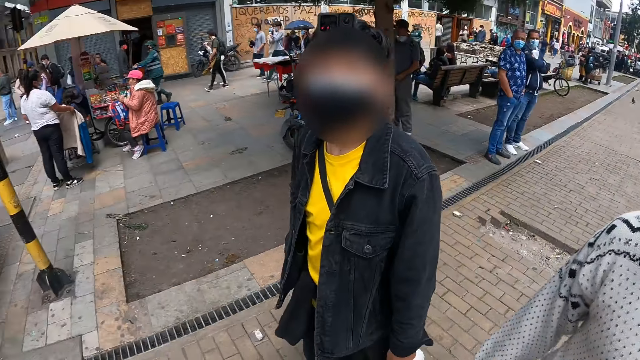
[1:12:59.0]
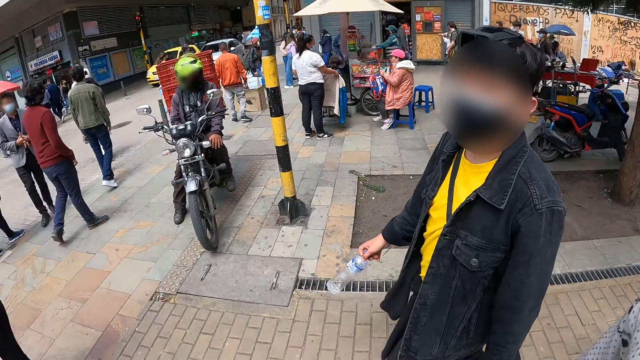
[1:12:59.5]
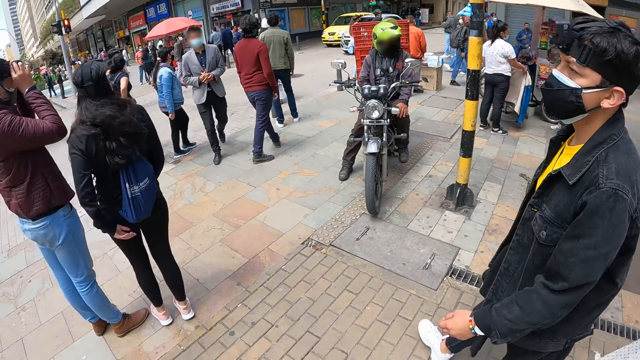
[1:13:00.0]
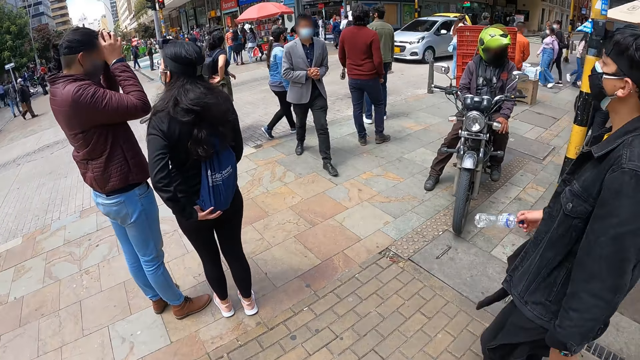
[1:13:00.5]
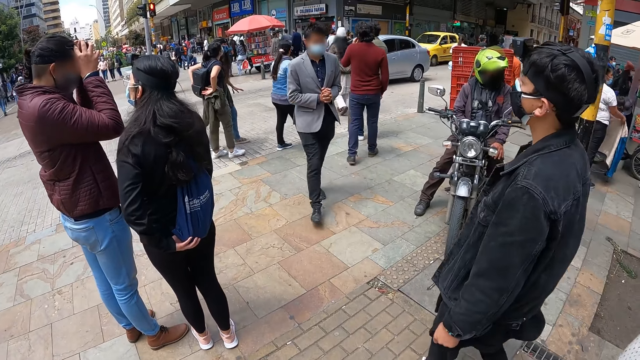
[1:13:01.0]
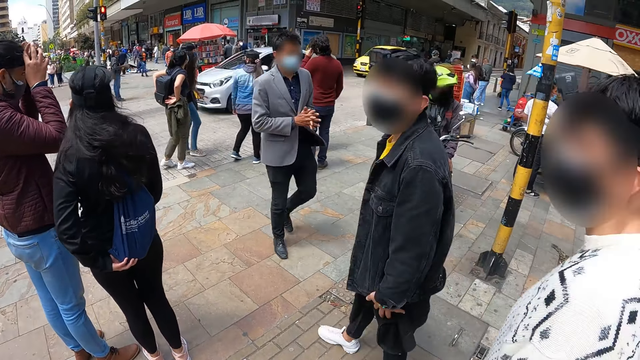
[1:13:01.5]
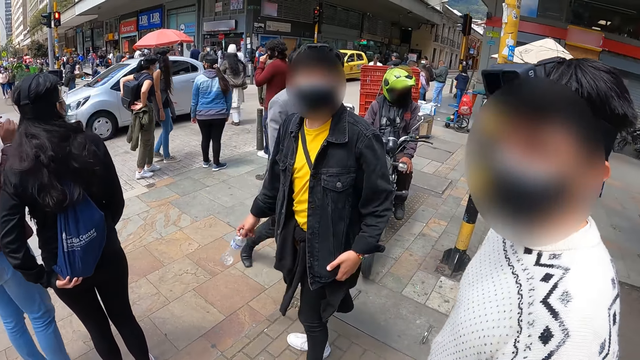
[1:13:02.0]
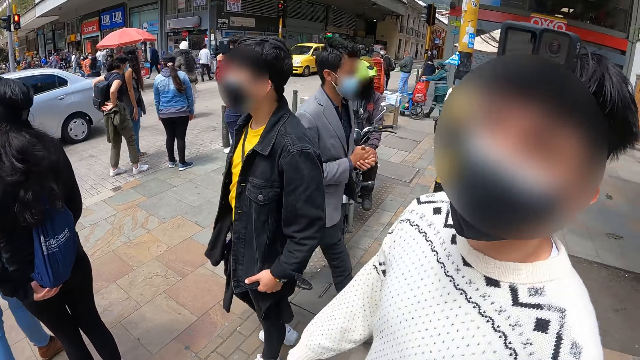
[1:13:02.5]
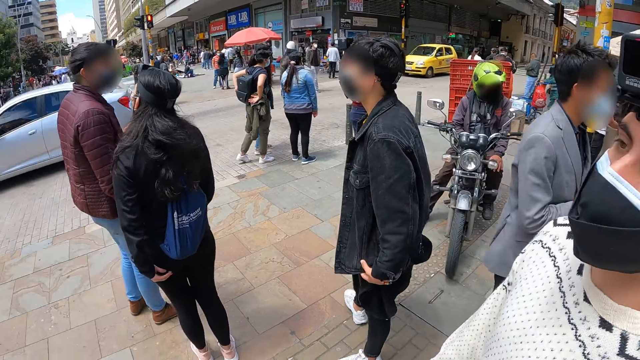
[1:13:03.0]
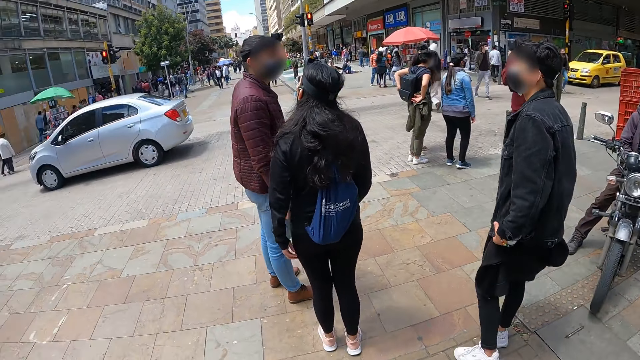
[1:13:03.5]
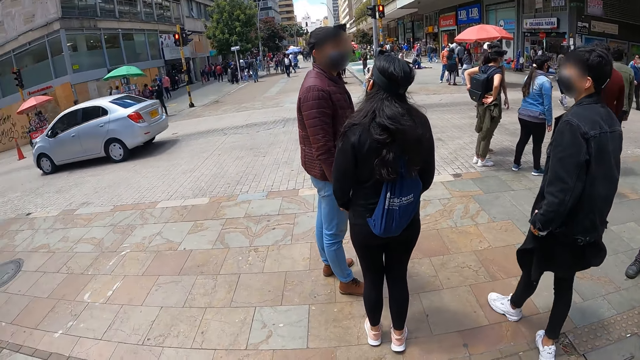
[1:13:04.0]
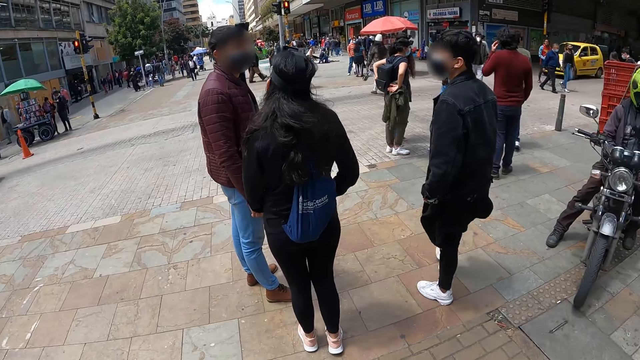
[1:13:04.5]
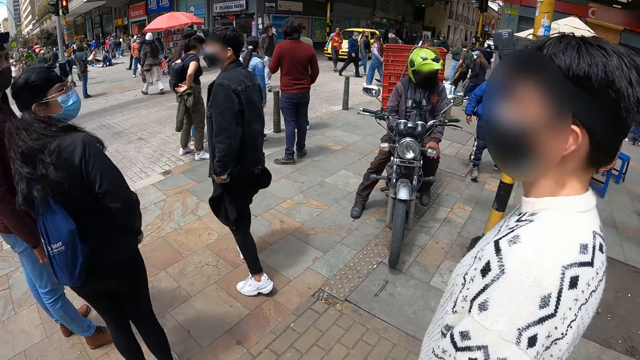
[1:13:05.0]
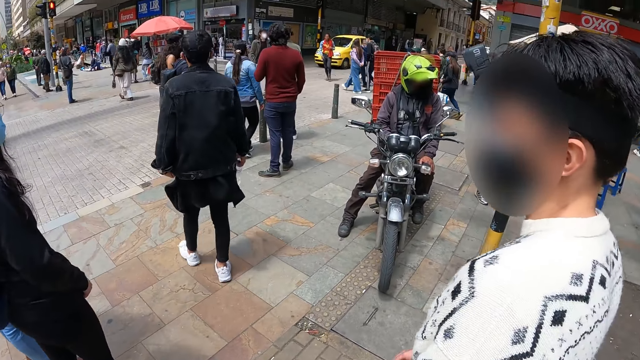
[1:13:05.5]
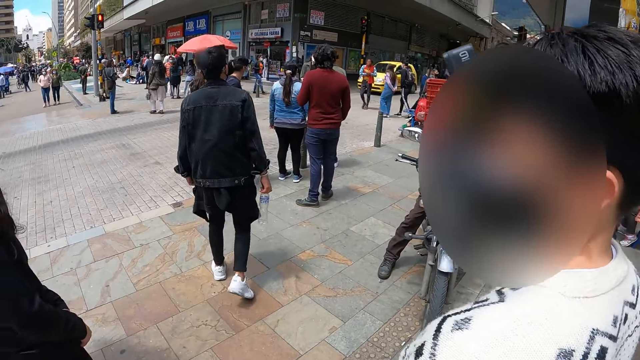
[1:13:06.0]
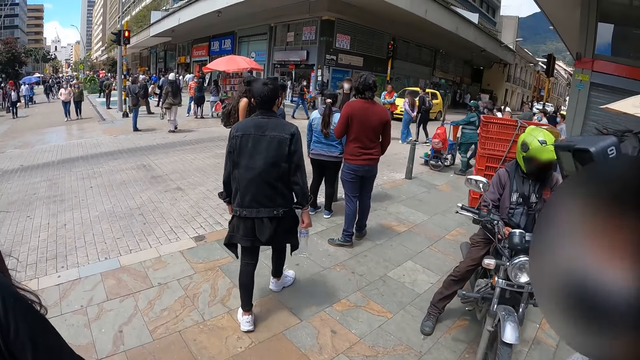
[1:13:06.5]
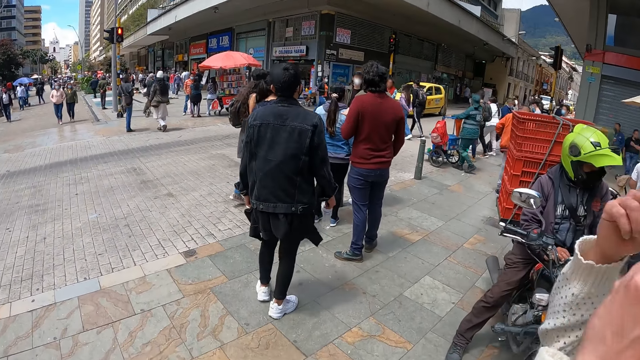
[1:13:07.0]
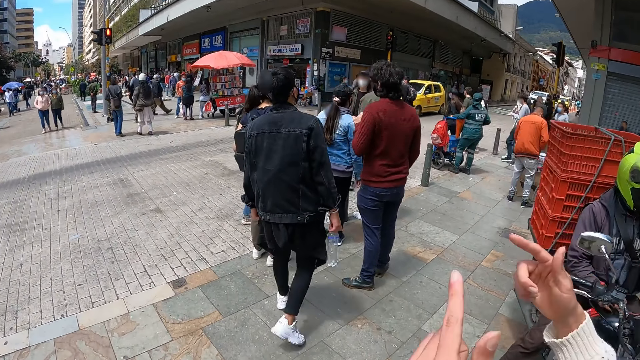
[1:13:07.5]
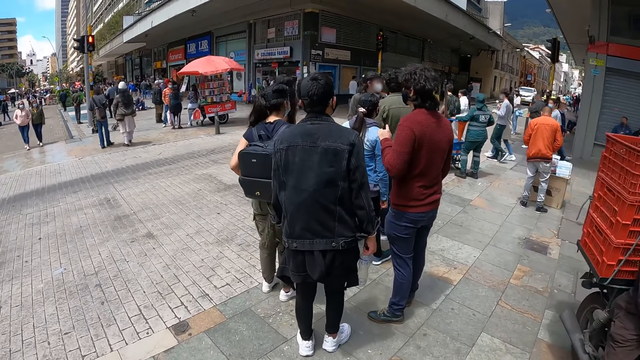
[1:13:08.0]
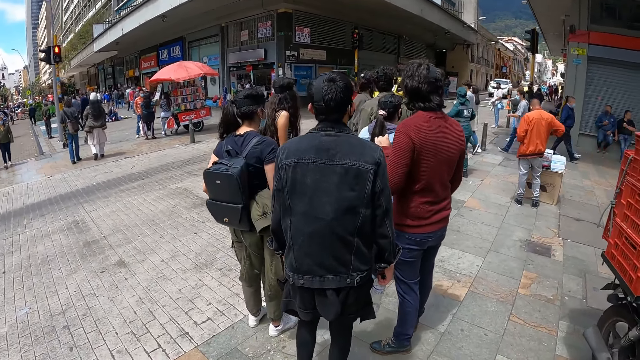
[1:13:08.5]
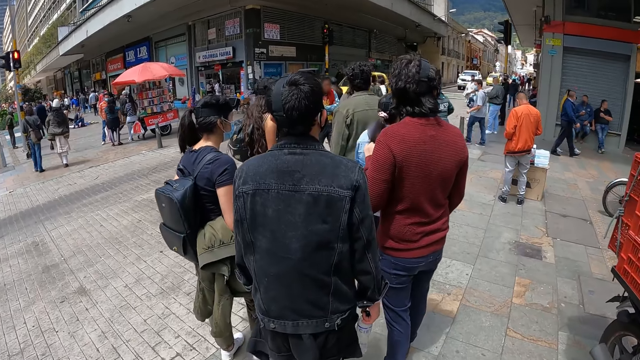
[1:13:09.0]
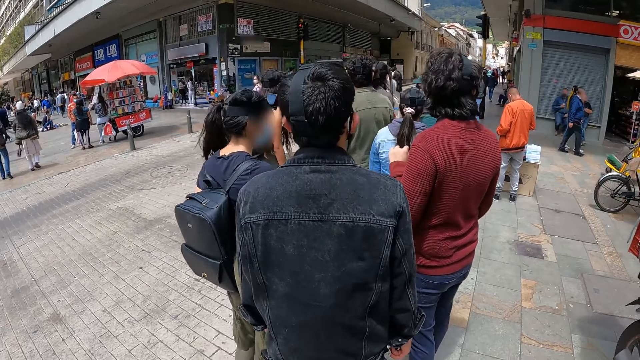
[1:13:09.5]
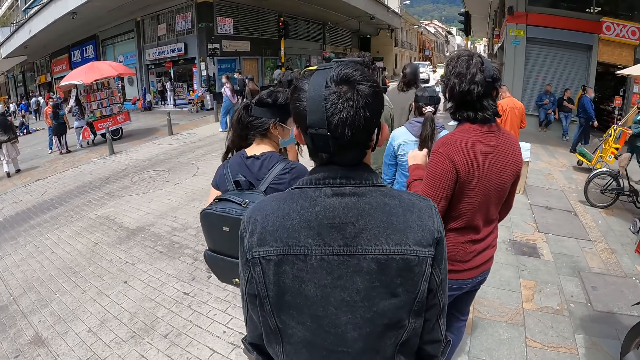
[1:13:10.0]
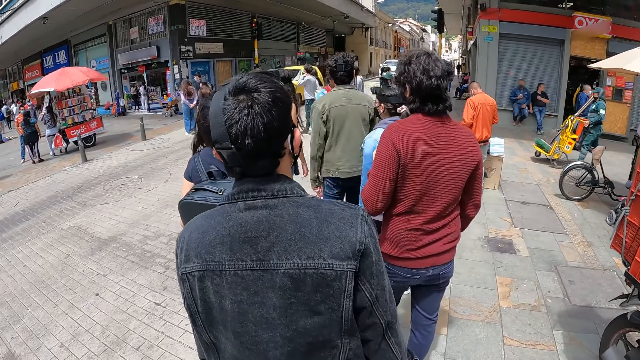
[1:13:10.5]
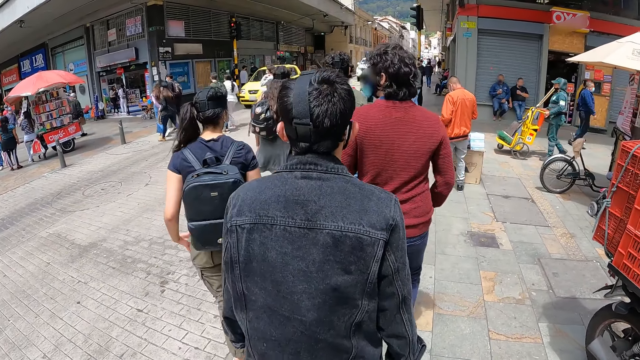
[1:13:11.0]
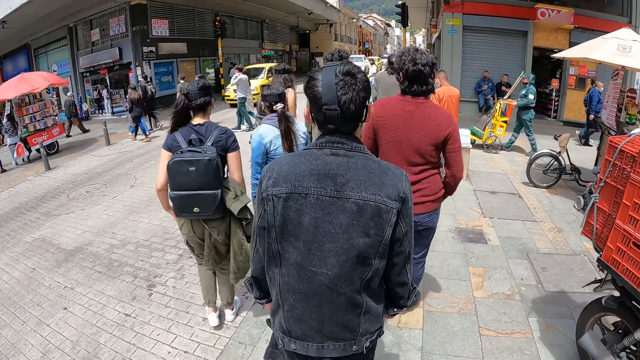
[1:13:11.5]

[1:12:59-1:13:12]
The camera wearer looks at a man. They look around.

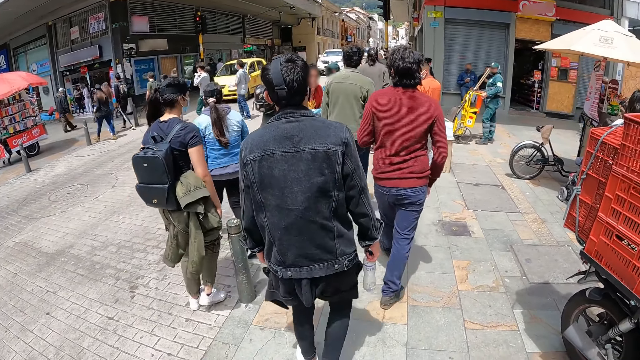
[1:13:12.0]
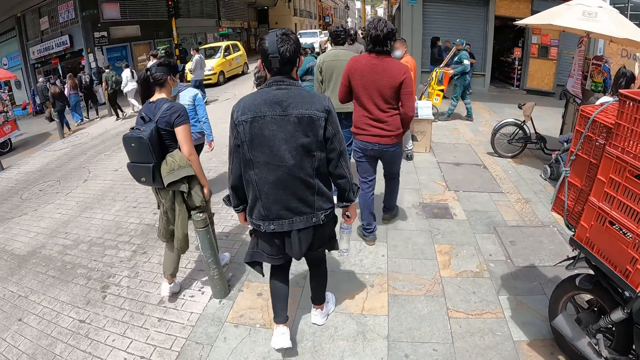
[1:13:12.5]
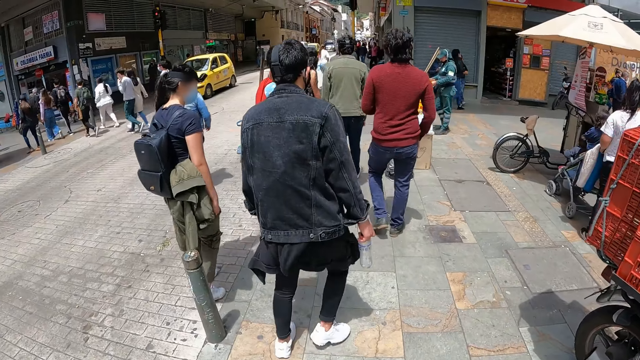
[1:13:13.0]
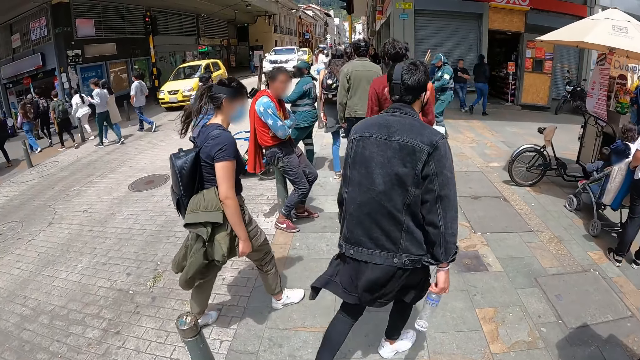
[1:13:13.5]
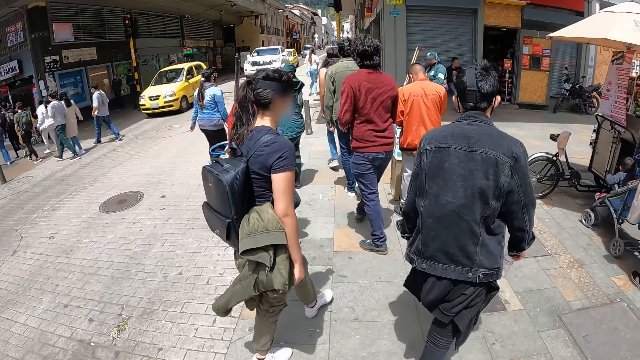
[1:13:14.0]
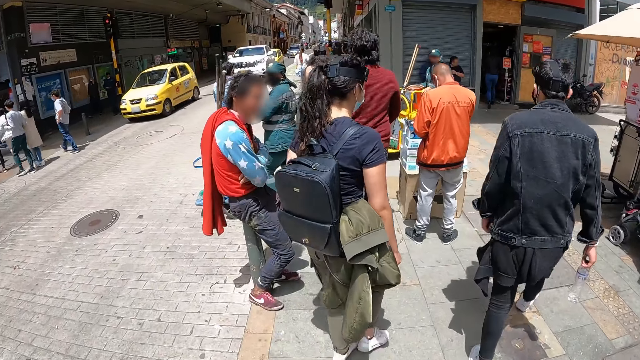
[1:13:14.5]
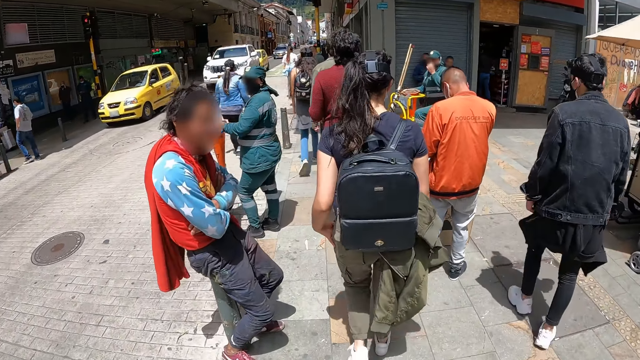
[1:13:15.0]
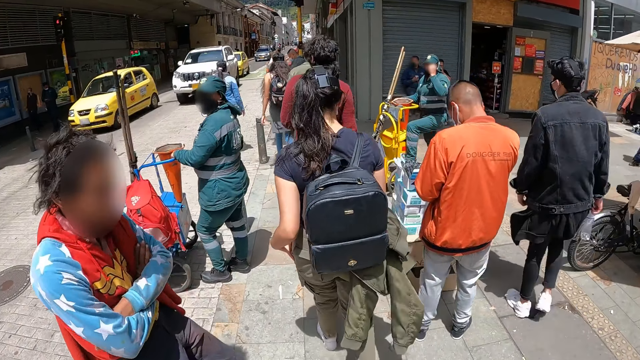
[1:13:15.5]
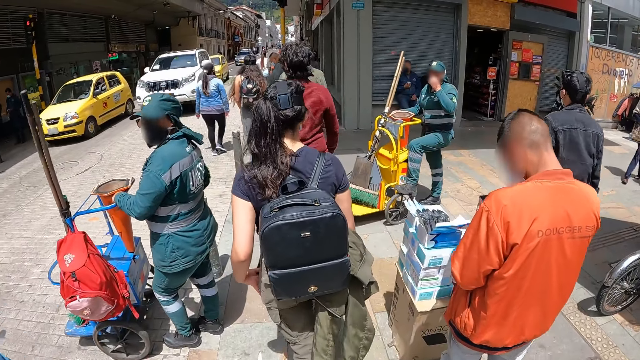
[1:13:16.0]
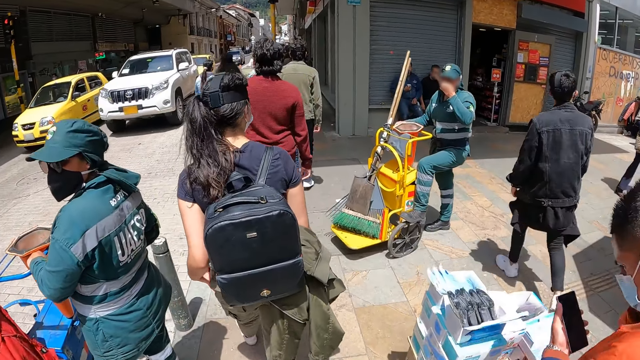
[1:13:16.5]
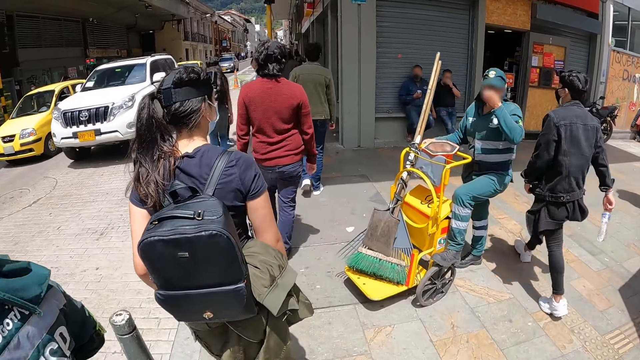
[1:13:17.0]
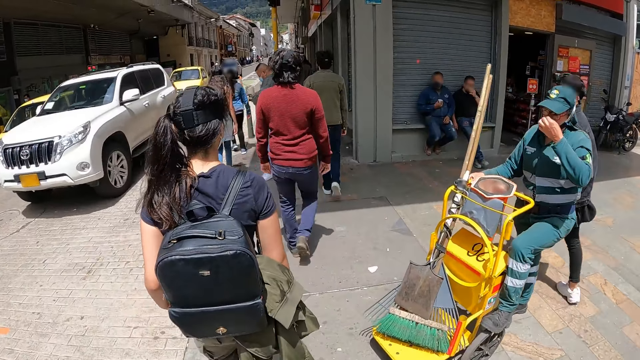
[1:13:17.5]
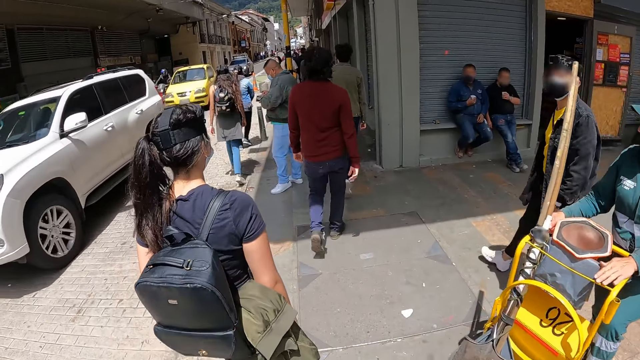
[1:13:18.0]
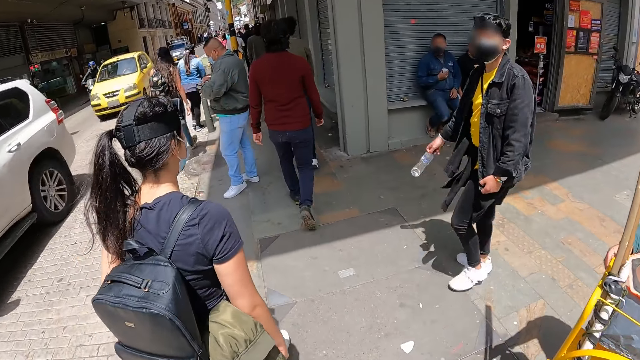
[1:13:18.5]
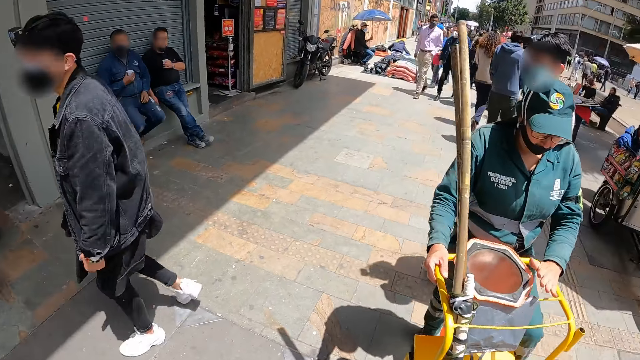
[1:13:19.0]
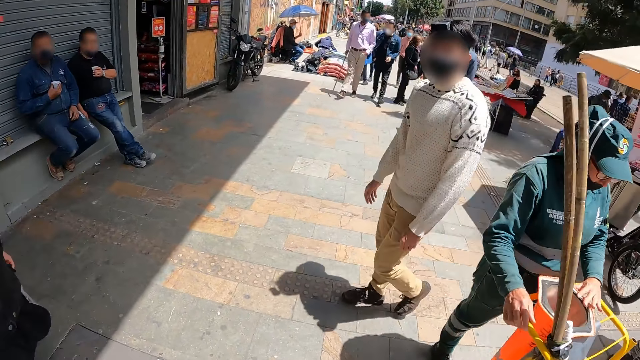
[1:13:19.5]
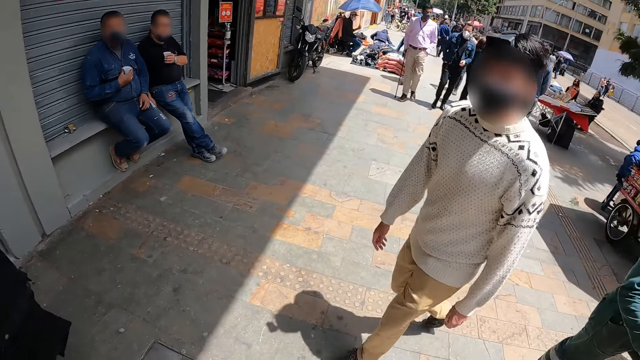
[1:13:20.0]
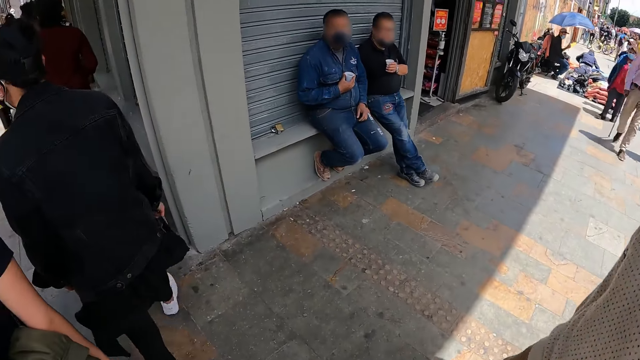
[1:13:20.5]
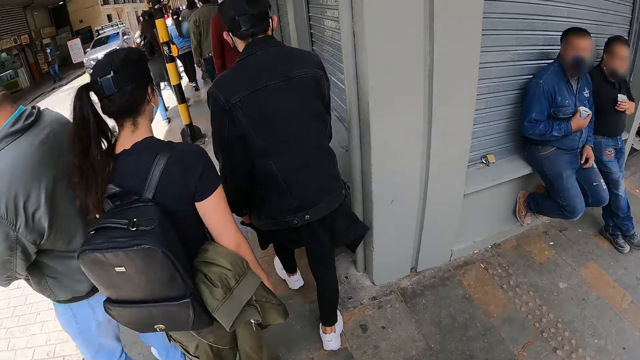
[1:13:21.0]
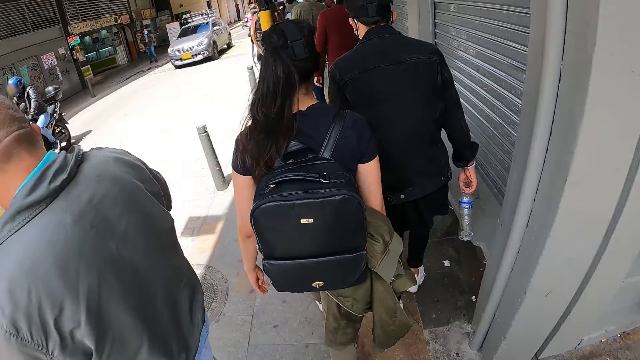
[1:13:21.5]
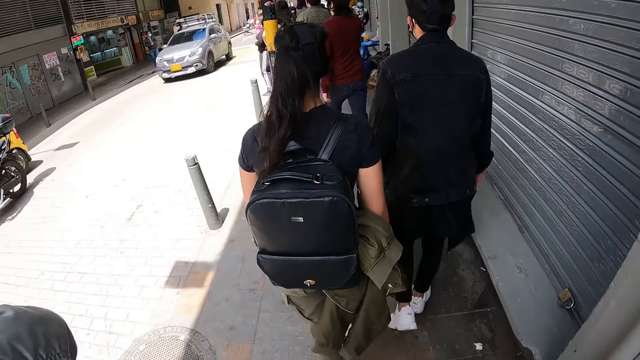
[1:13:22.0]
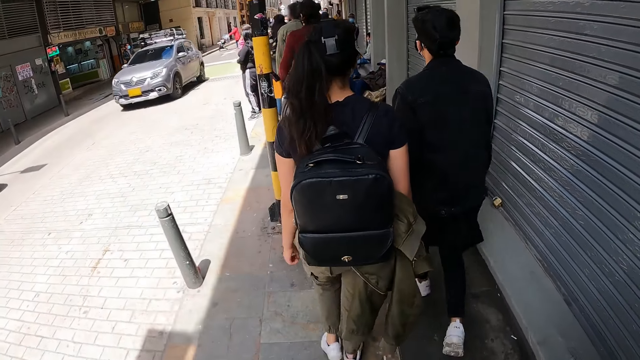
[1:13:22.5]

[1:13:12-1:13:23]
A man walks in the sidewalk. Another man walks in the sidewalk. Another man walks in the sidewalk. A lady walks in the sidewalk. The camera wearer walks in the sidewalk.
